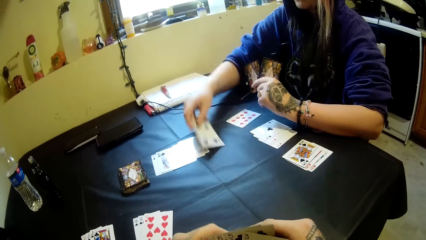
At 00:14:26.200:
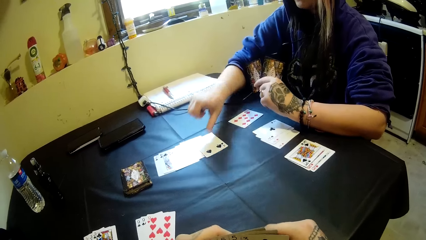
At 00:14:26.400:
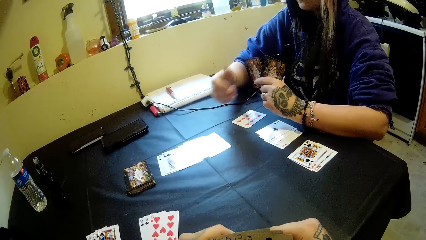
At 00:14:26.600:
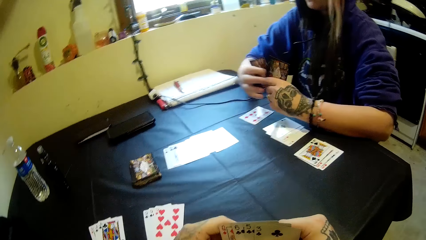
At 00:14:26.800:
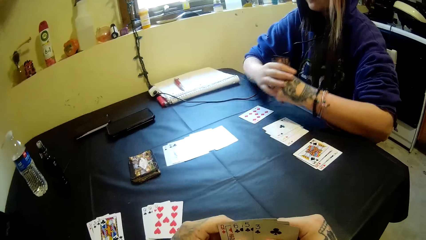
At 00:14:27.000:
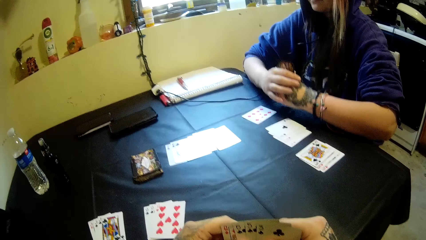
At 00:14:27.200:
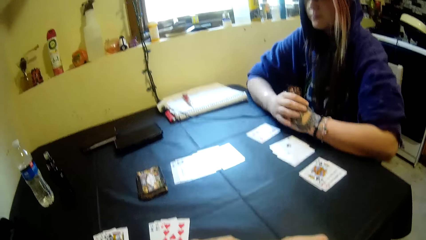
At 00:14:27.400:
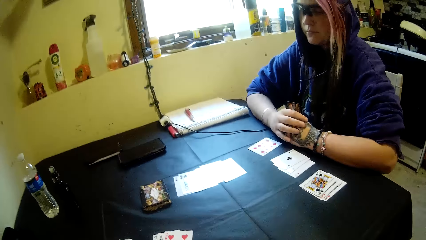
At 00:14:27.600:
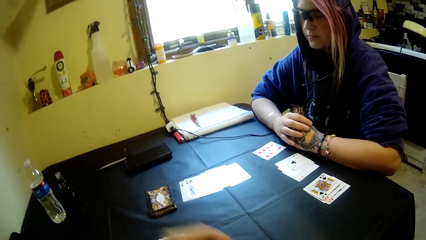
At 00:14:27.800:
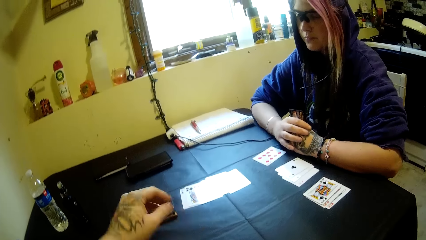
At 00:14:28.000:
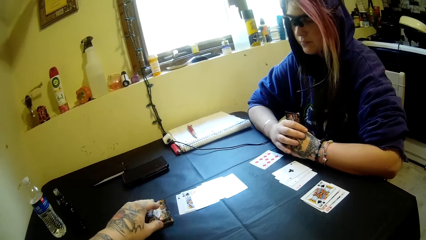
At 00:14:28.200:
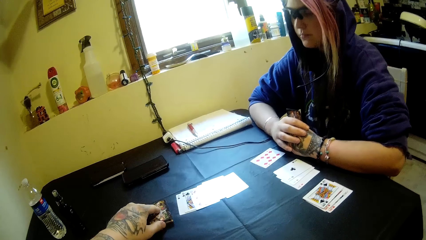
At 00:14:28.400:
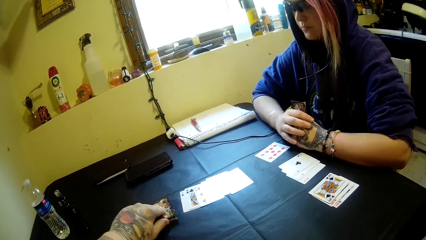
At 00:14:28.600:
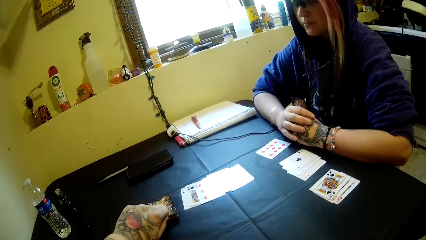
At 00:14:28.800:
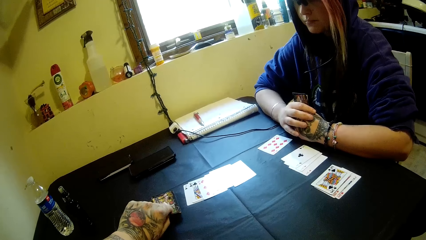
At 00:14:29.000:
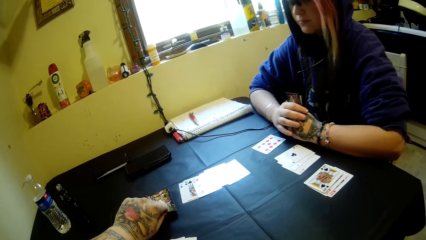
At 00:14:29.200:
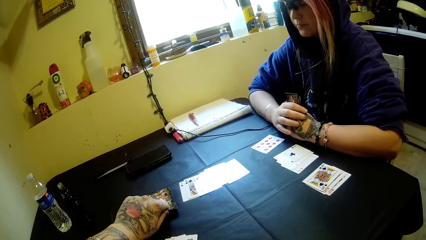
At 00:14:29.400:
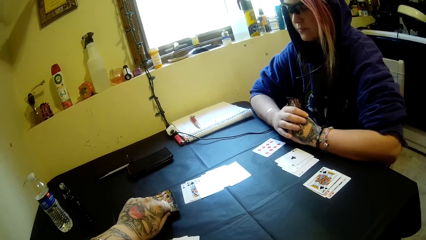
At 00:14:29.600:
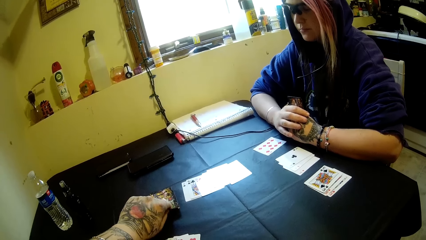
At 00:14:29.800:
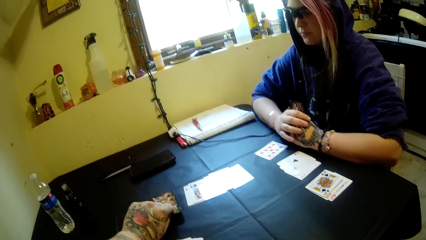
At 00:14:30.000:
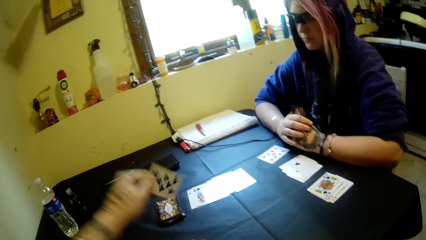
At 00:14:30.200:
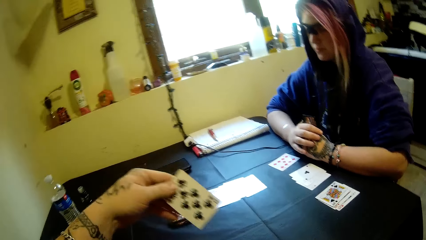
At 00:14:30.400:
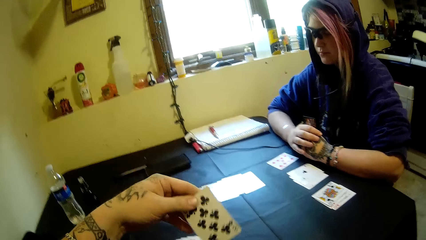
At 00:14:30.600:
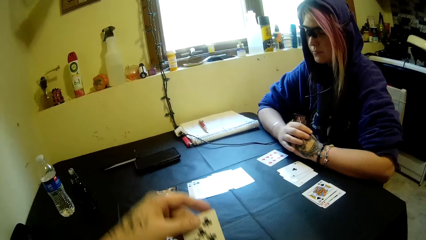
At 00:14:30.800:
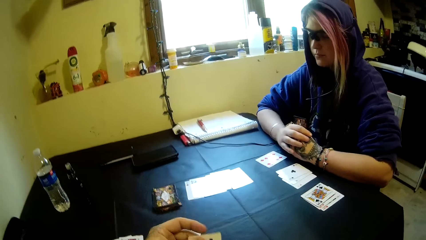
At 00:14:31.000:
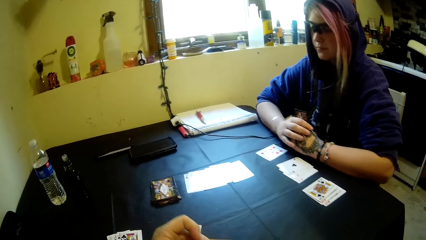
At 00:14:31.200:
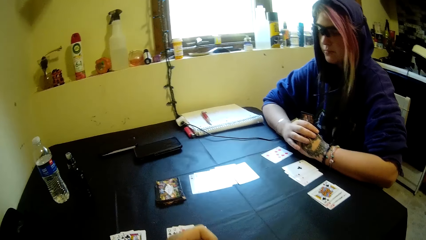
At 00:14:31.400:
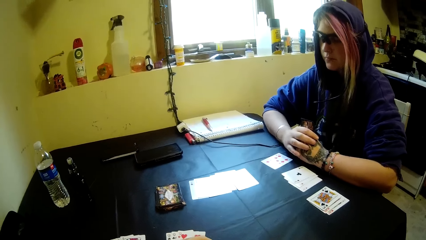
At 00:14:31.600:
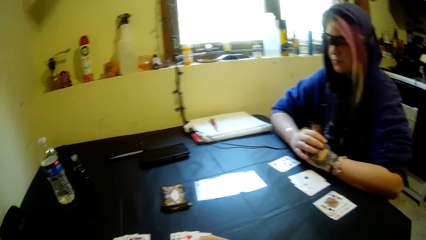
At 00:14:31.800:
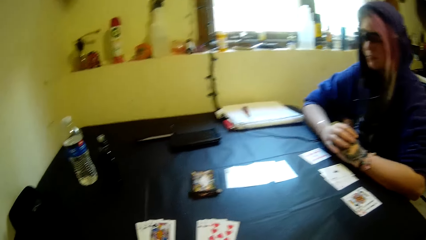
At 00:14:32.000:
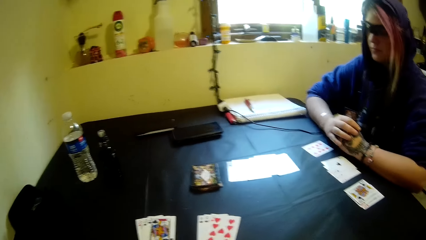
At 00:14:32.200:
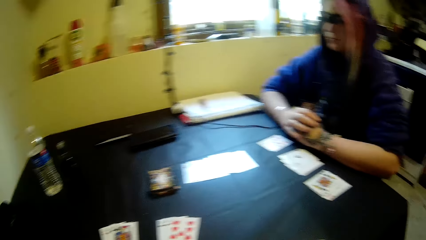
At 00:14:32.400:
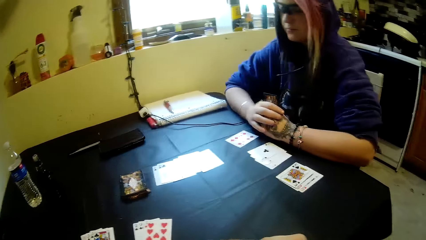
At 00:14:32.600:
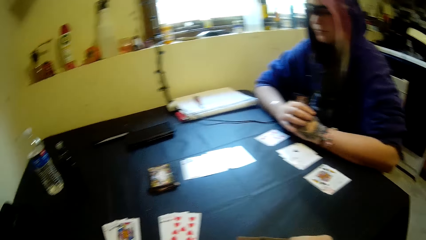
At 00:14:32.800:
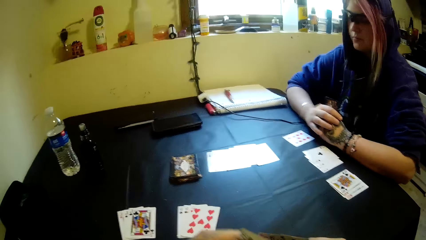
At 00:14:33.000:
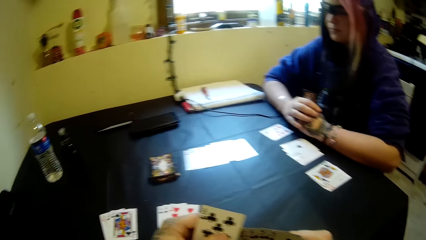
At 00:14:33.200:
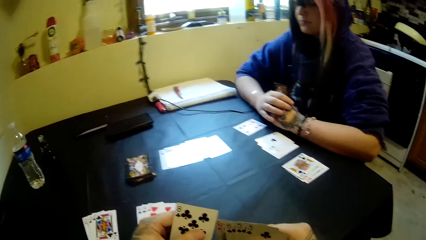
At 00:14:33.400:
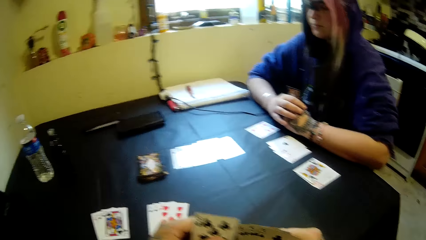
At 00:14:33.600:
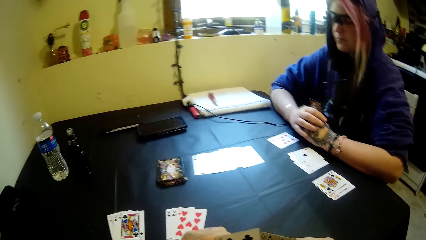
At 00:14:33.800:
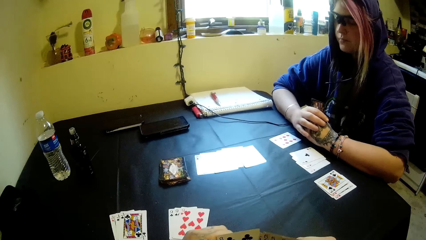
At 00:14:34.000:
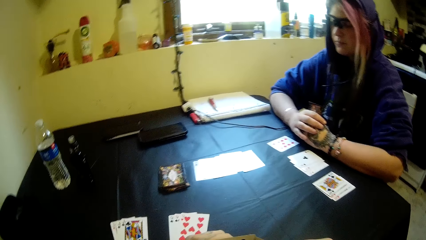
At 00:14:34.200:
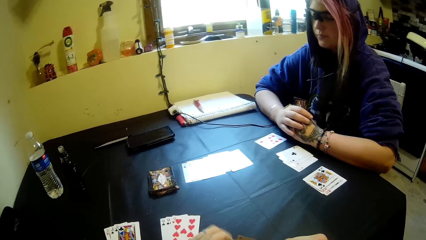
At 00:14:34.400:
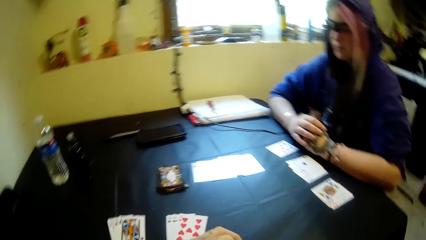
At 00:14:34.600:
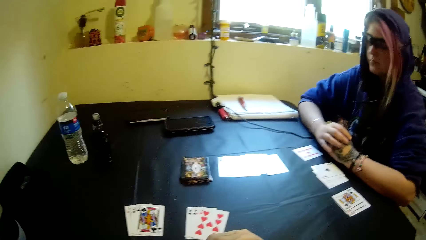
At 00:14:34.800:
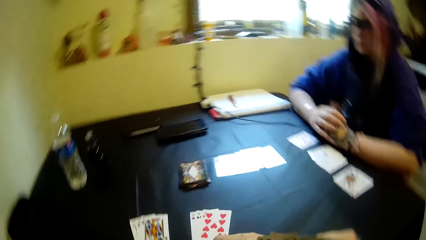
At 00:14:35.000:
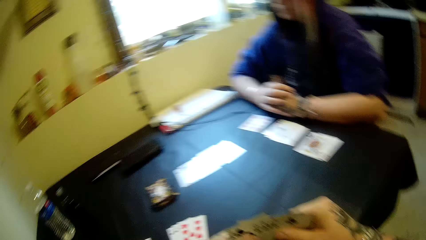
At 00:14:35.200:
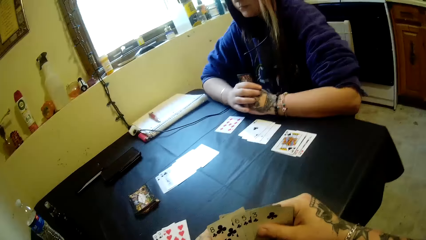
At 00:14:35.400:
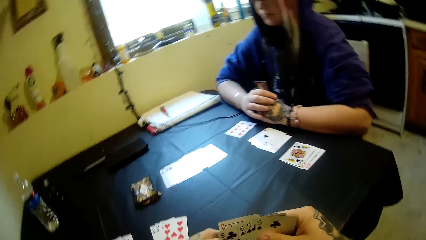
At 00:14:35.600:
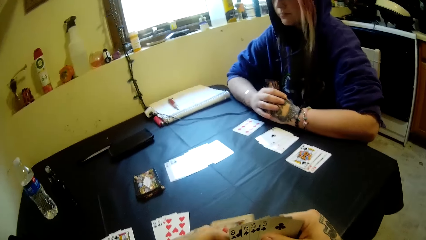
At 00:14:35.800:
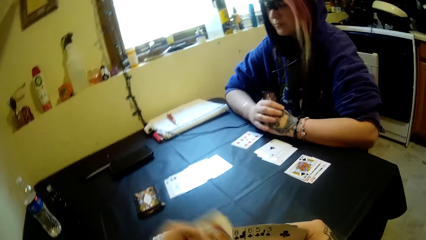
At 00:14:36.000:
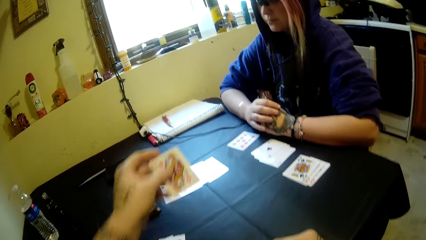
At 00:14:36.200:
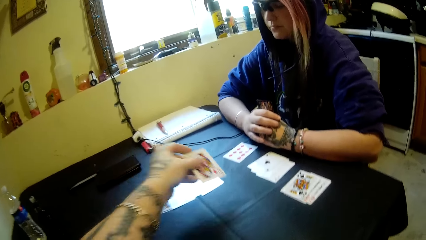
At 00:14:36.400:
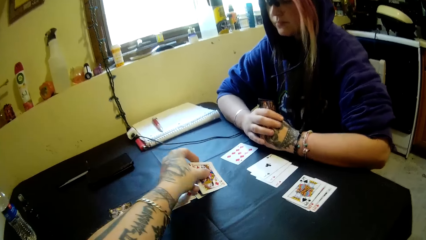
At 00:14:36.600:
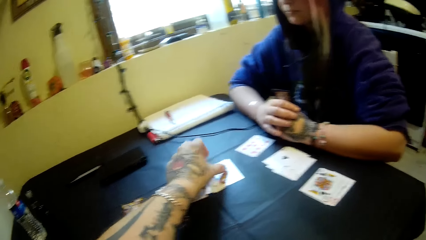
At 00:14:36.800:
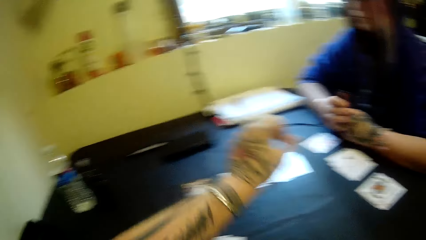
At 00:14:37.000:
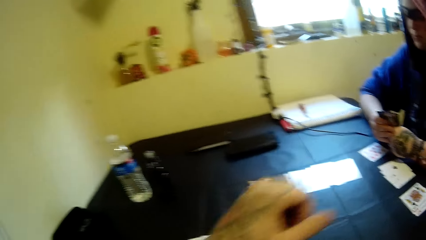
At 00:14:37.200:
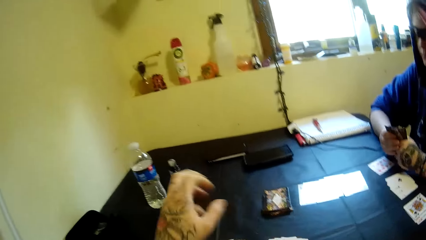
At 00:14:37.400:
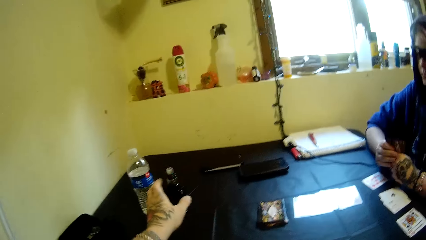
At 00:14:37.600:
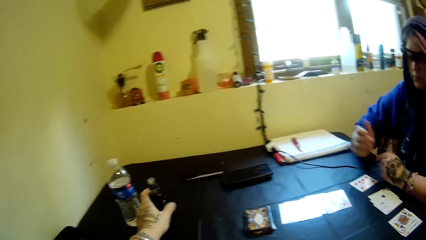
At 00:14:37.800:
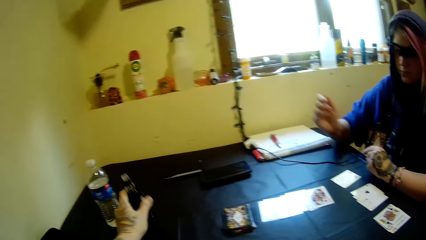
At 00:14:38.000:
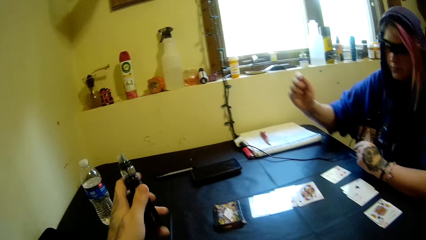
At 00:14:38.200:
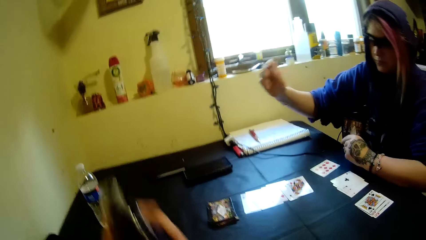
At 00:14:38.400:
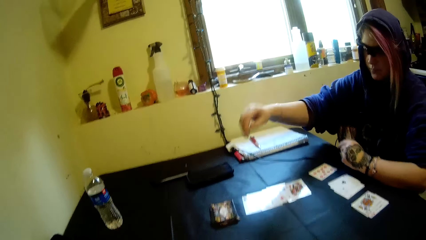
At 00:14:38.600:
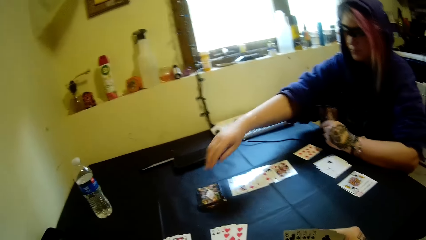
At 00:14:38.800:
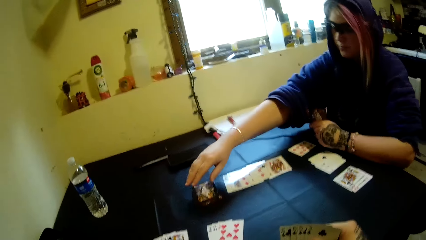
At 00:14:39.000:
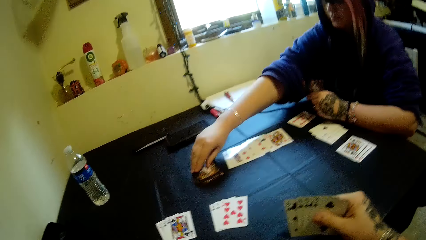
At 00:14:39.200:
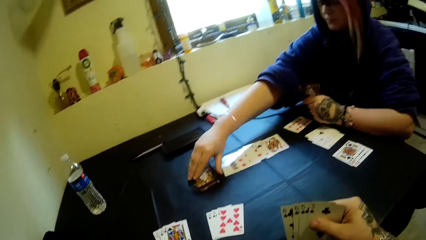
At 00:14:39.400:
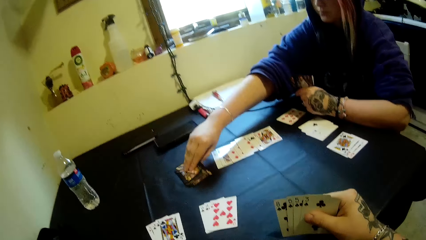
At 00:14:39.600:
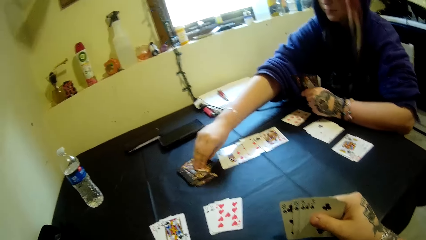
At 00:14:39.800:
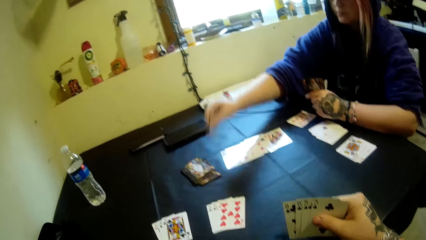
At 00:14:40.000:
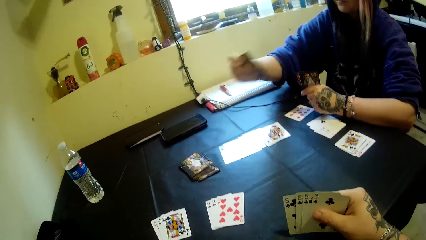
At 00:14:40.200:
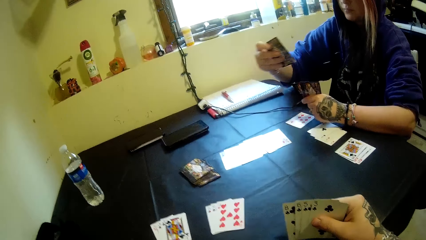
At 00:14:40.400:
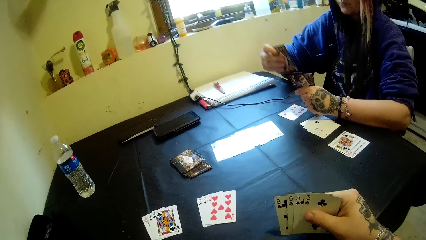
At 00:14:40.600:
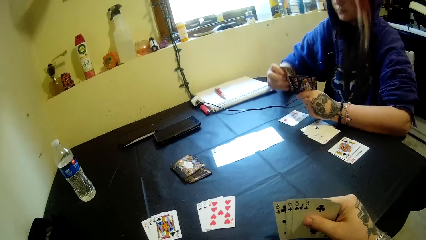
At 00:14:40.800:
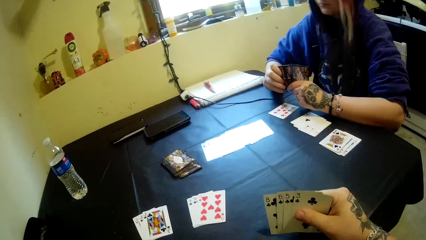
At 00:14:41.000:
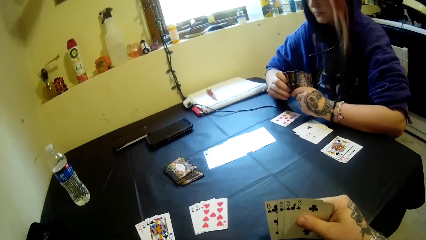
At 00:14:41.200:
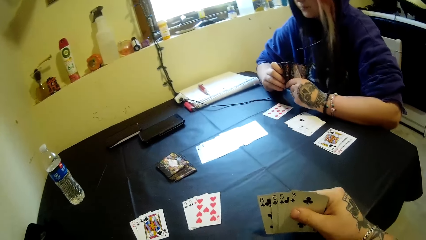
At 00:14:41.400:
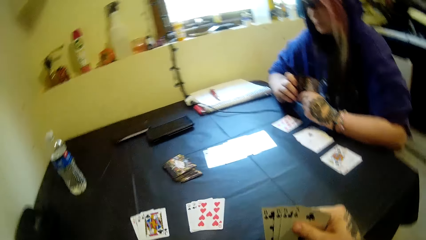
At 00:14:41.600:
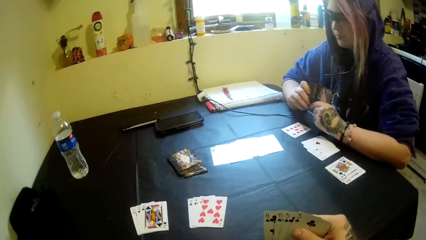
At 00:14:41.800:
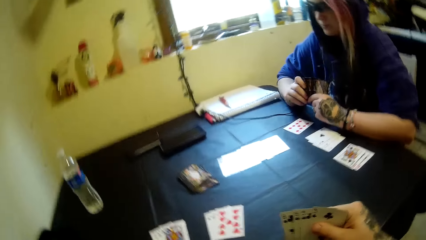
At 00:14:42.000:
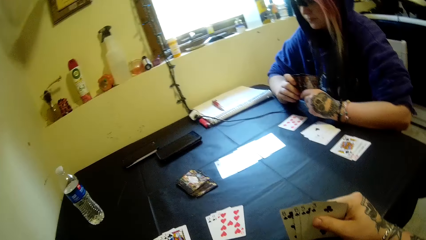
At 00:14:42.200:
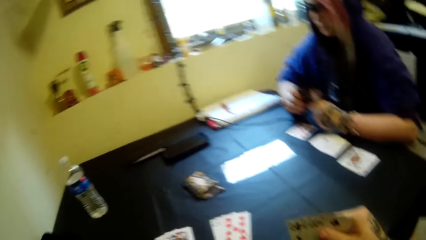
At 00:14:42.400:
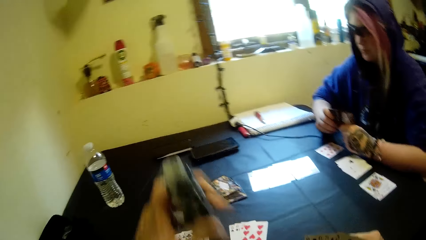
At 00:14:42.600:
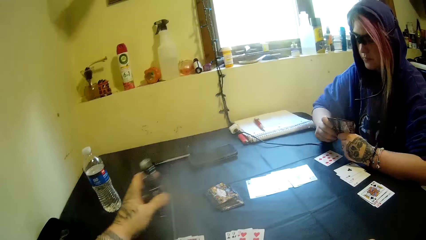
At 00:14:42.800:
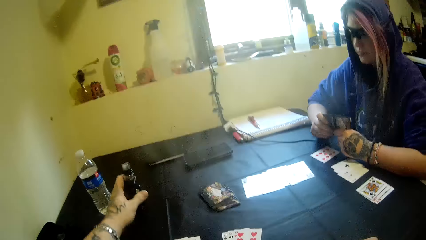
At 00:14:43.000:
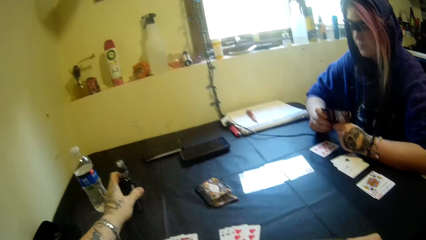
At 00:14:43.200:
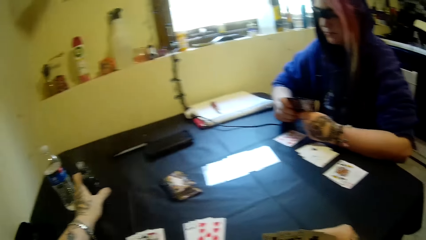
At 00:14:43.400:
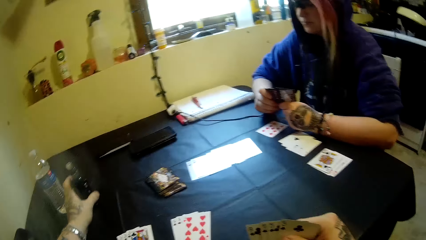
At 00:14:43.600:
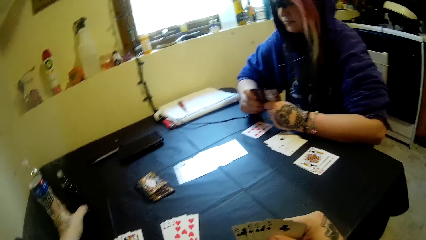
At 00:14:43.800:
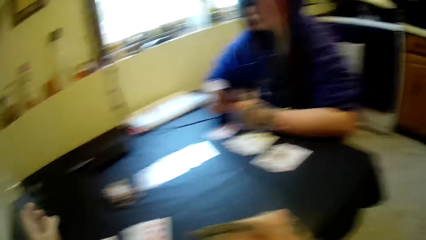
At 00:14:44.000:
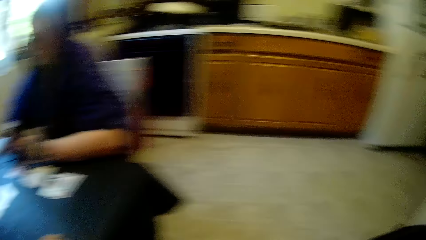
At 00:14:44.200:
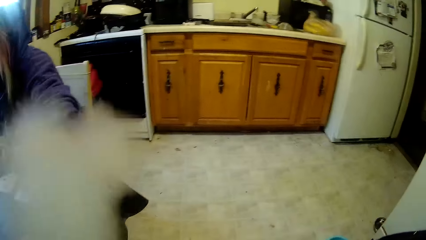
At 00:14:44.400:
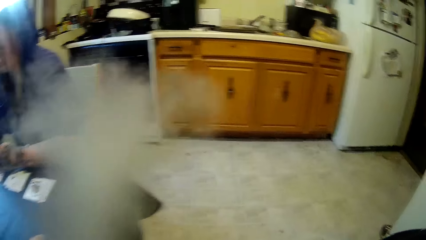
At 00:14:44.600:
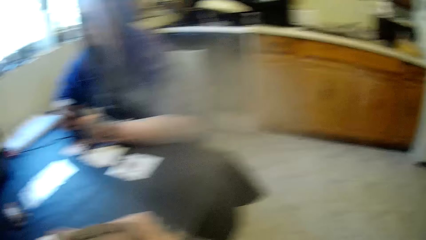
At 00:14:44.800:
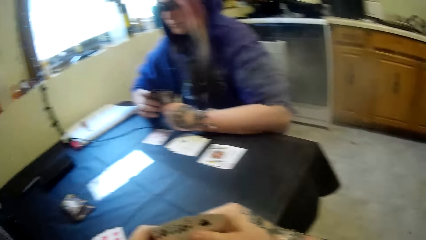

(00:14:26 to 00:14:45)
A woman drops another card on the table. The woman selects the card. The camera wearer picks a playing card from the table. The woman holds the hands together. The camera wearer selects the playing card. They drop the card on the table and pick an electric cigarette from the table. The woman picks a card from the table and holds the playing card. The camera wearer drops the electric cigarette on the table.
